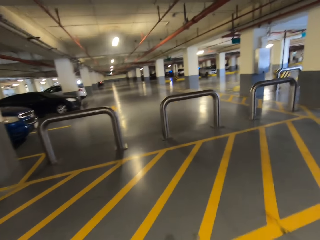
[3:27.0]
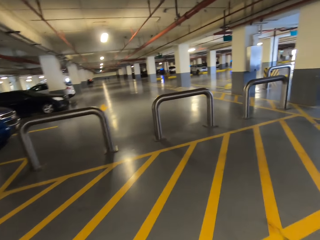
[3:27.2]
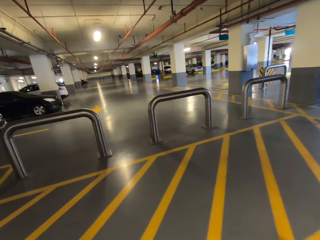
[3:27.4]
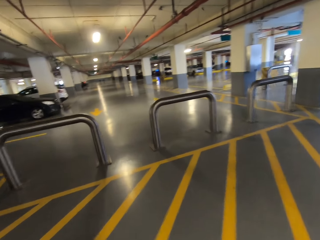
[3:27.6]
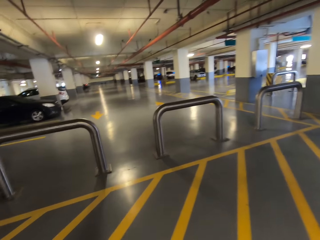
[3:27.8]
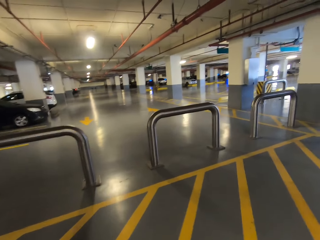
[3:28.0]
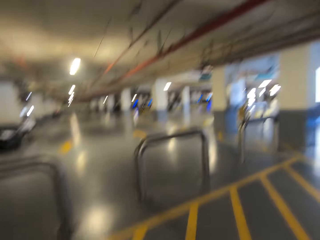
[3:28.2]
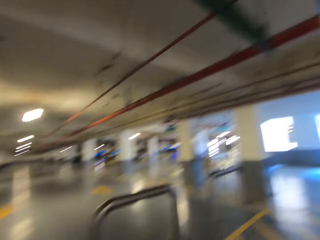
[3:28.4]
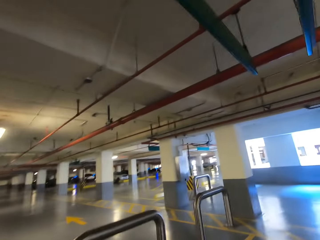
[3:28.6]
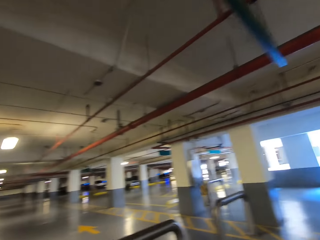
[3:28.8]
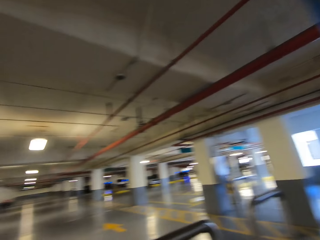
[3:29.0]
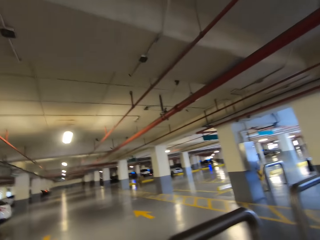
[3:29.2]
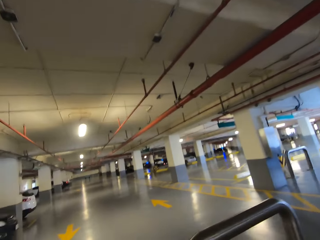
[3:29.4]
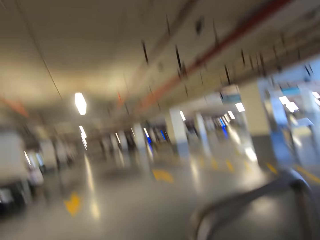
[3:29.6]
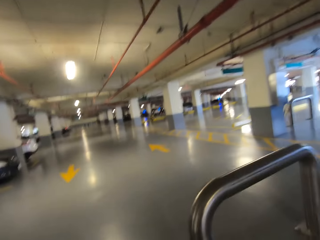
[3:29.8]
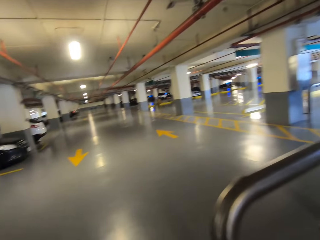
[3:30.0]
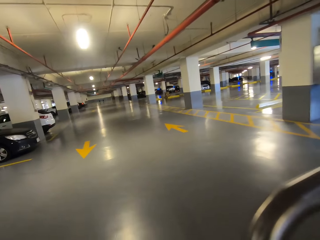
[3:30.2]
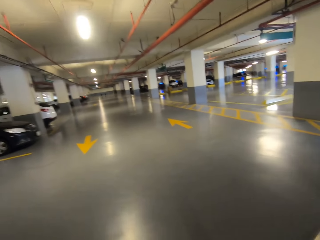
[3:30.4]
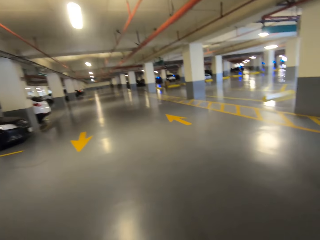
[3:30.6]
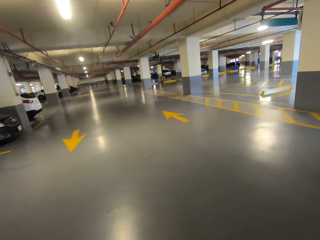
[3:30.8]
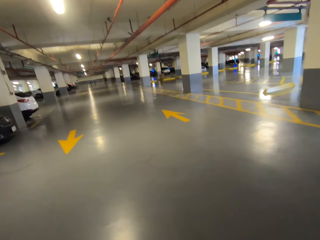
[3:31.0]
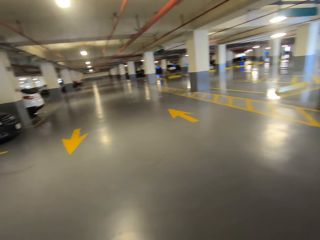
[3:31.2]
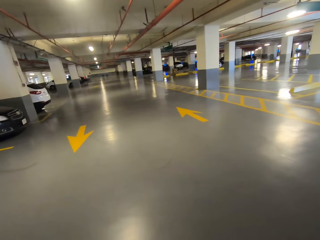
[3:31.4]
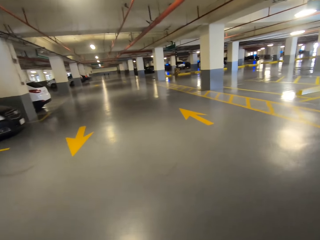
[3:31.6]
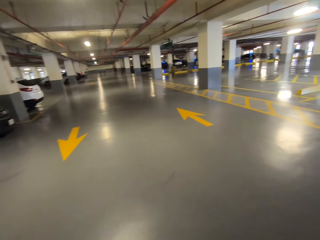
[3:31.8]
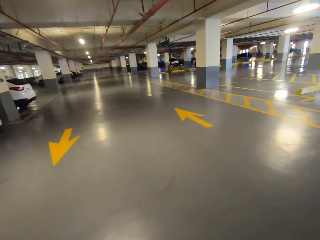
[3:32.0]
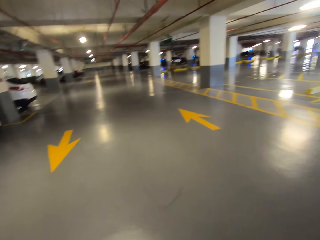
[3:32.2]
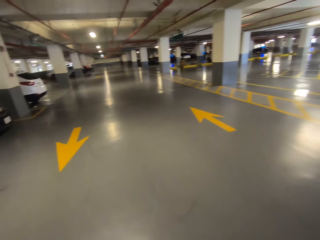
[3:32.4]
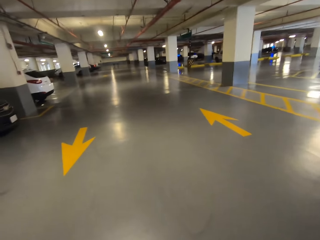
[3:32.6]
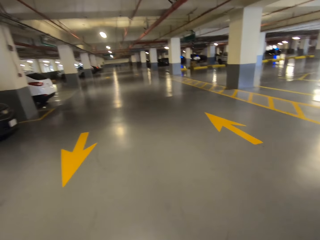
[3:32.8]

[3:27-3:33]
The camera wearer walks around the basement.

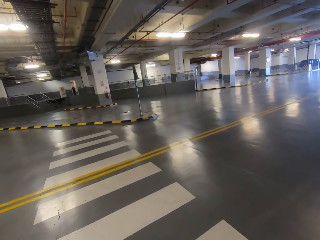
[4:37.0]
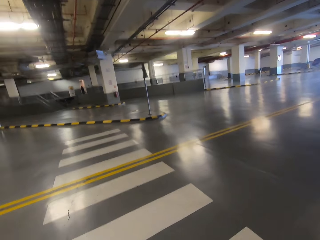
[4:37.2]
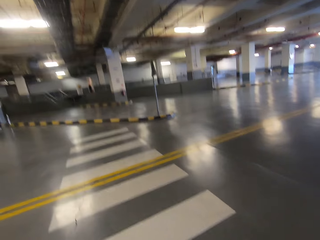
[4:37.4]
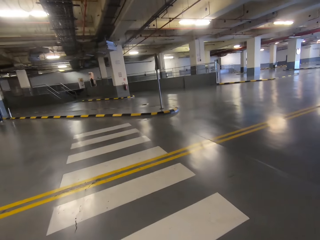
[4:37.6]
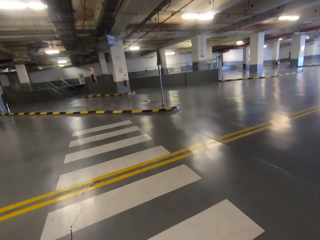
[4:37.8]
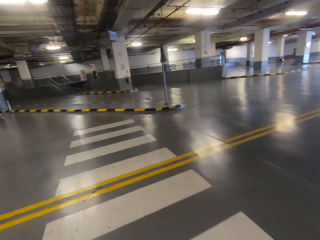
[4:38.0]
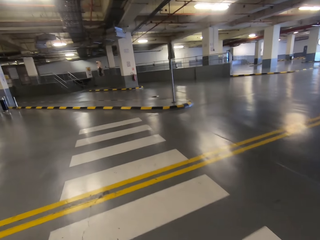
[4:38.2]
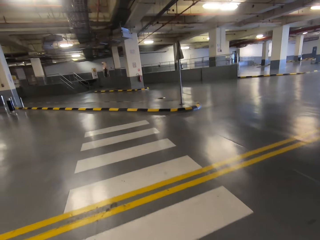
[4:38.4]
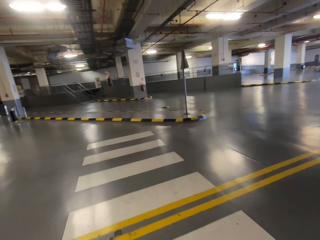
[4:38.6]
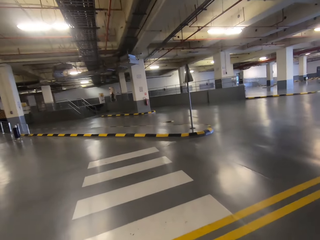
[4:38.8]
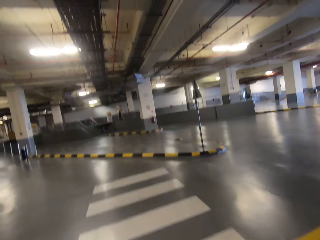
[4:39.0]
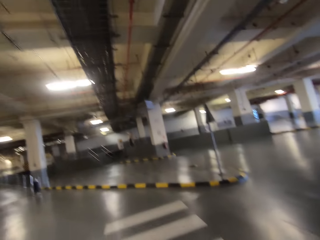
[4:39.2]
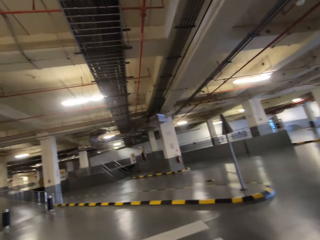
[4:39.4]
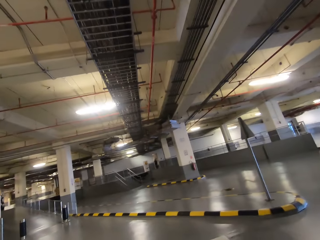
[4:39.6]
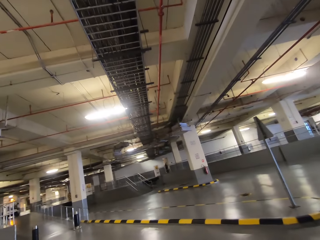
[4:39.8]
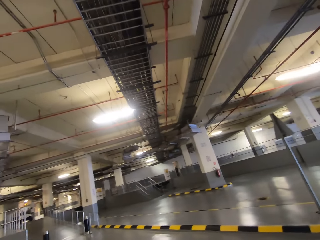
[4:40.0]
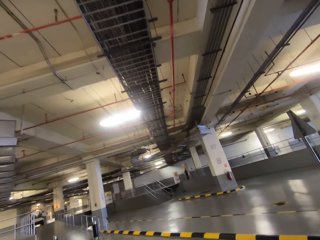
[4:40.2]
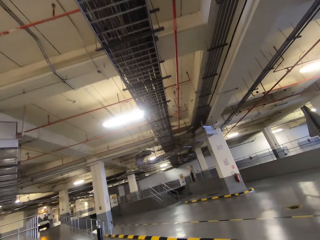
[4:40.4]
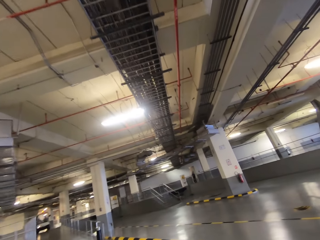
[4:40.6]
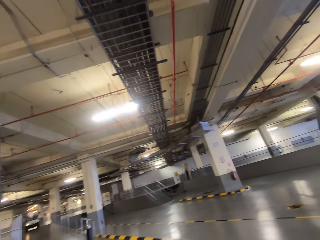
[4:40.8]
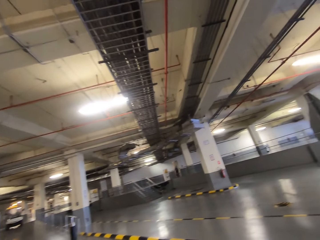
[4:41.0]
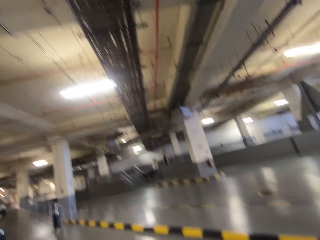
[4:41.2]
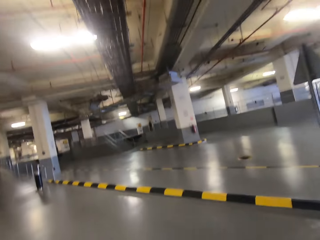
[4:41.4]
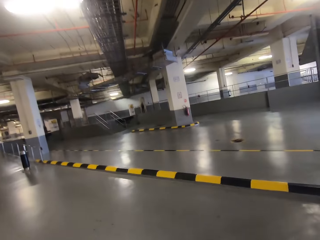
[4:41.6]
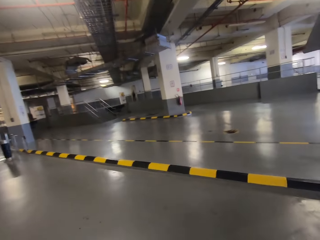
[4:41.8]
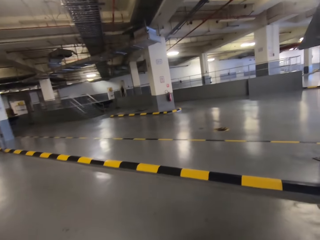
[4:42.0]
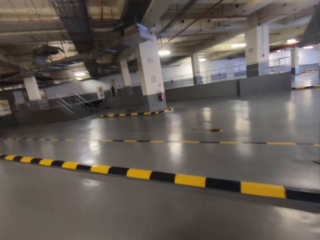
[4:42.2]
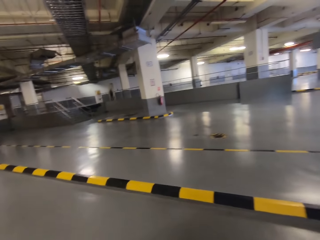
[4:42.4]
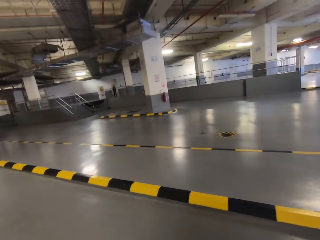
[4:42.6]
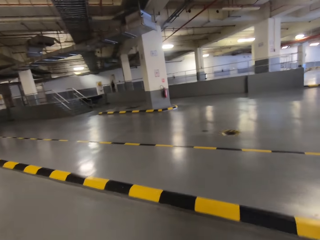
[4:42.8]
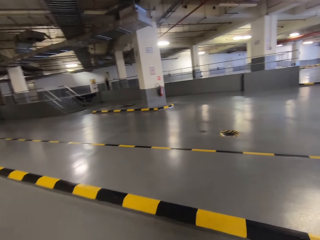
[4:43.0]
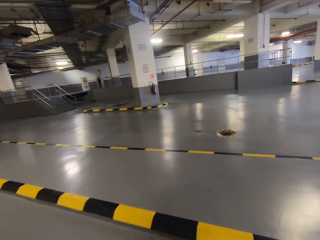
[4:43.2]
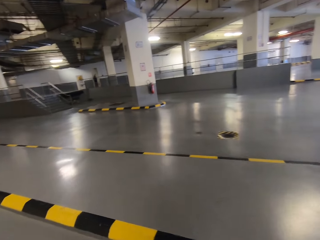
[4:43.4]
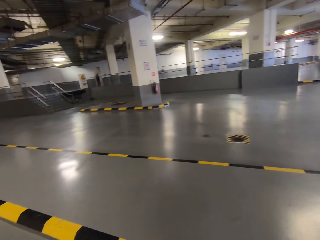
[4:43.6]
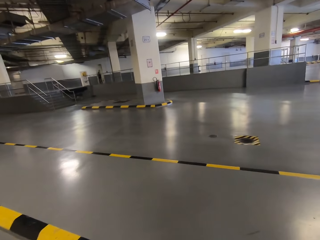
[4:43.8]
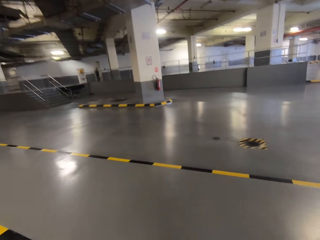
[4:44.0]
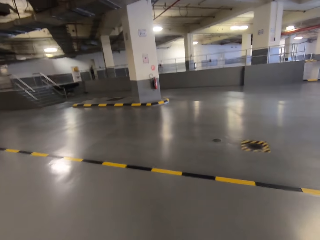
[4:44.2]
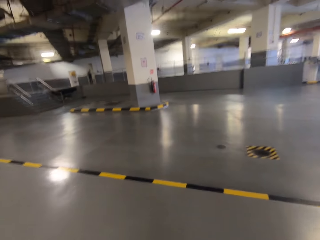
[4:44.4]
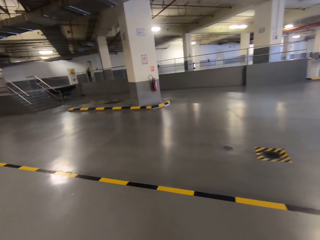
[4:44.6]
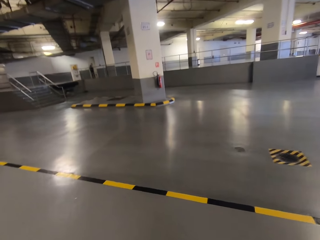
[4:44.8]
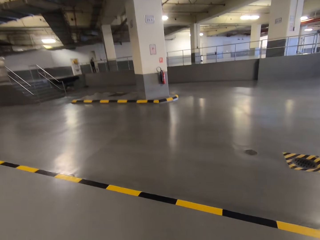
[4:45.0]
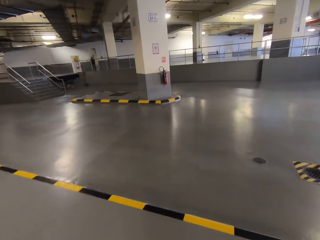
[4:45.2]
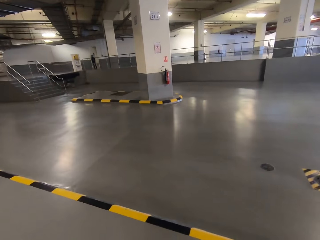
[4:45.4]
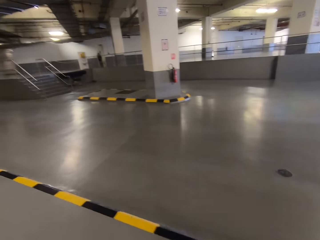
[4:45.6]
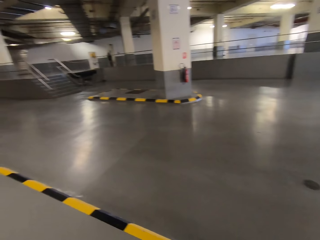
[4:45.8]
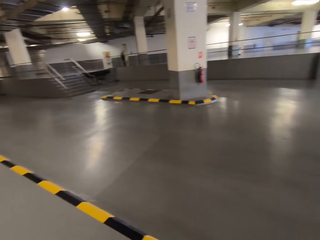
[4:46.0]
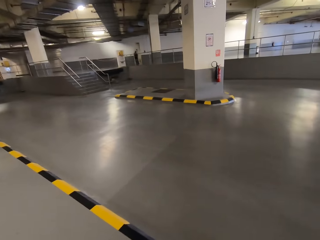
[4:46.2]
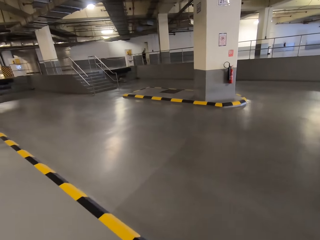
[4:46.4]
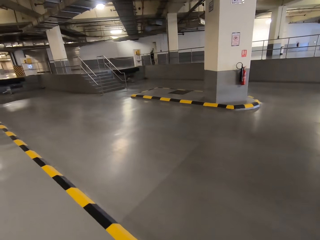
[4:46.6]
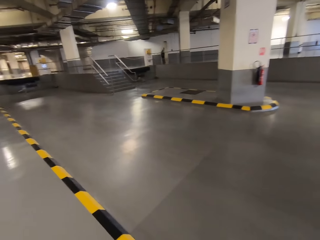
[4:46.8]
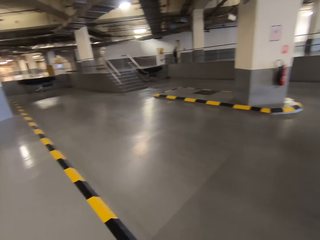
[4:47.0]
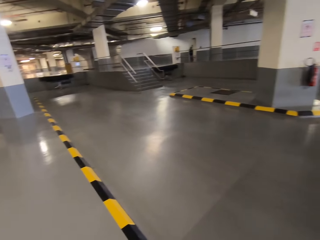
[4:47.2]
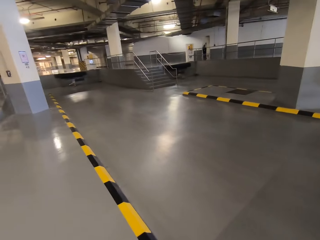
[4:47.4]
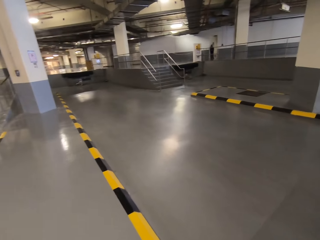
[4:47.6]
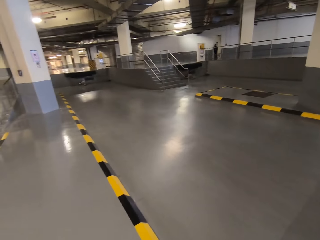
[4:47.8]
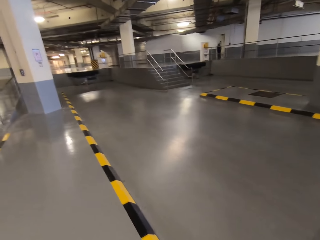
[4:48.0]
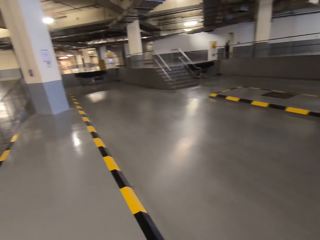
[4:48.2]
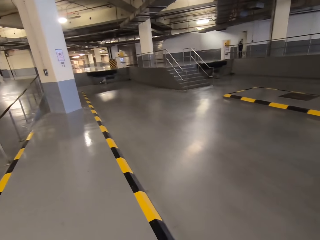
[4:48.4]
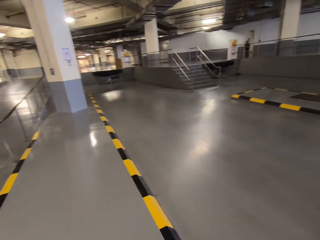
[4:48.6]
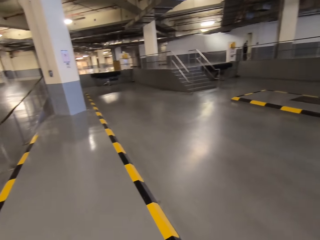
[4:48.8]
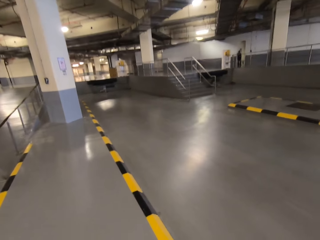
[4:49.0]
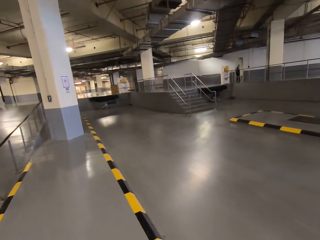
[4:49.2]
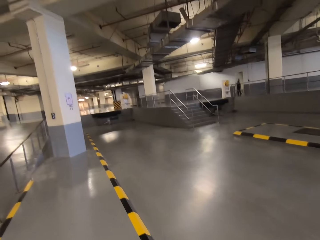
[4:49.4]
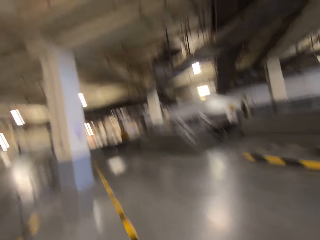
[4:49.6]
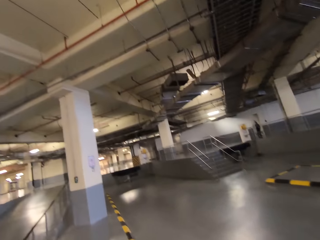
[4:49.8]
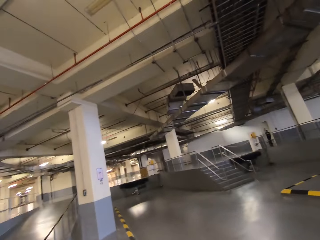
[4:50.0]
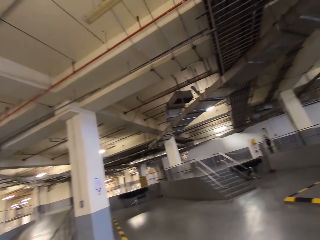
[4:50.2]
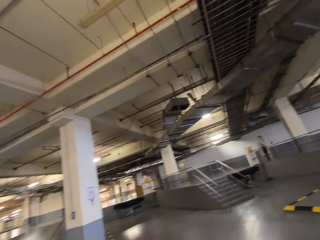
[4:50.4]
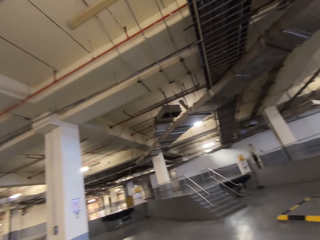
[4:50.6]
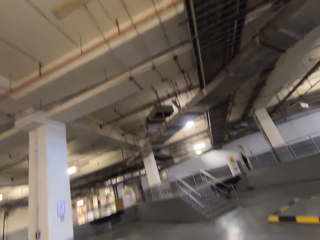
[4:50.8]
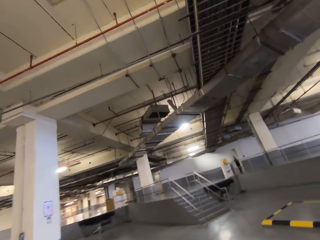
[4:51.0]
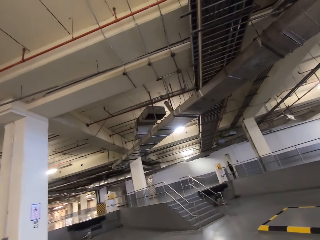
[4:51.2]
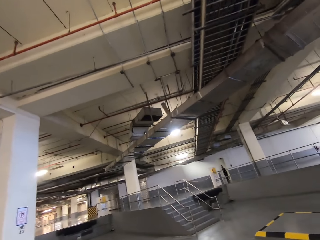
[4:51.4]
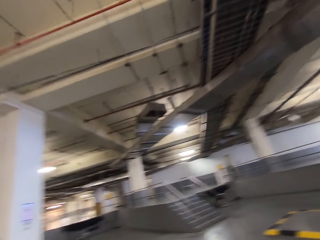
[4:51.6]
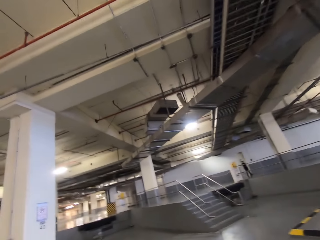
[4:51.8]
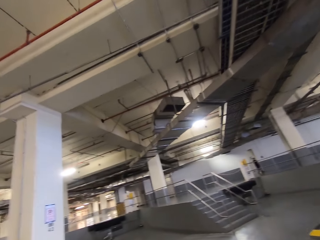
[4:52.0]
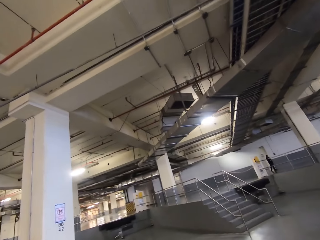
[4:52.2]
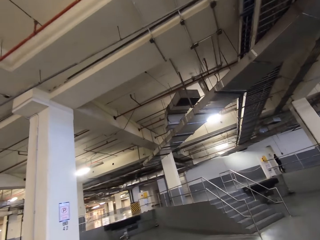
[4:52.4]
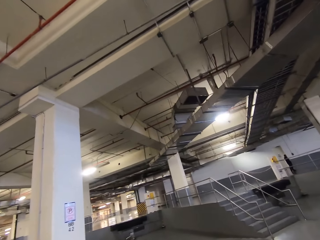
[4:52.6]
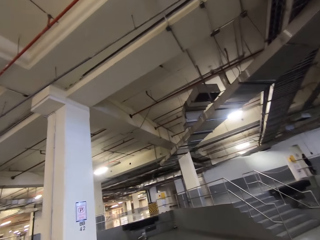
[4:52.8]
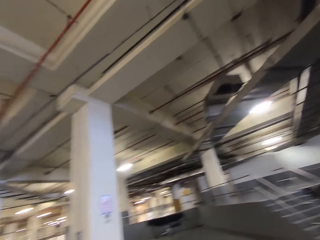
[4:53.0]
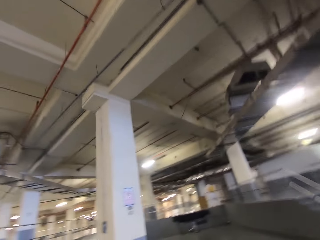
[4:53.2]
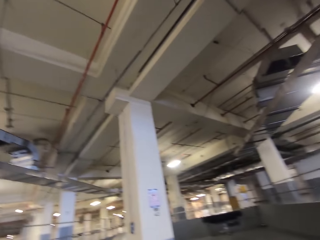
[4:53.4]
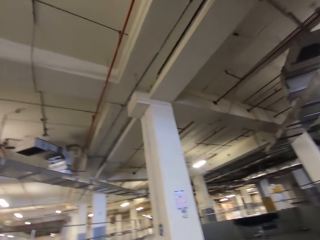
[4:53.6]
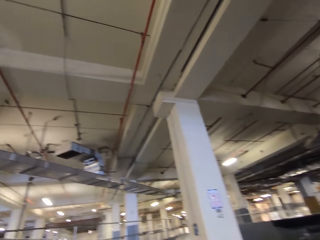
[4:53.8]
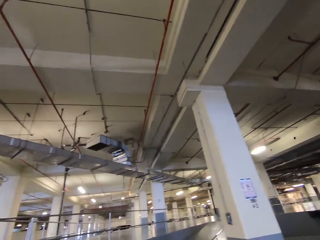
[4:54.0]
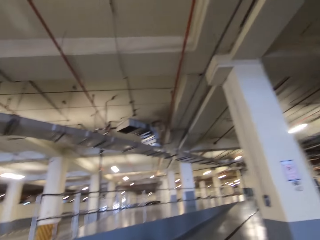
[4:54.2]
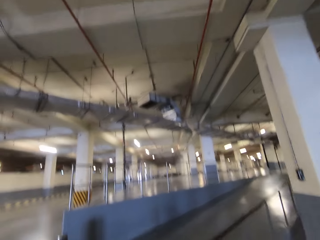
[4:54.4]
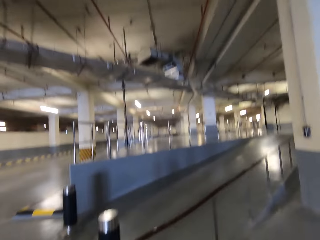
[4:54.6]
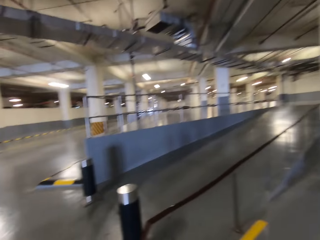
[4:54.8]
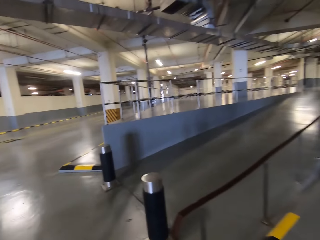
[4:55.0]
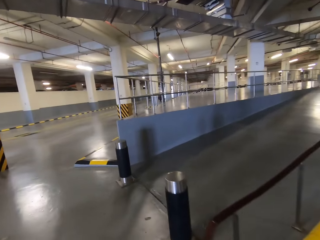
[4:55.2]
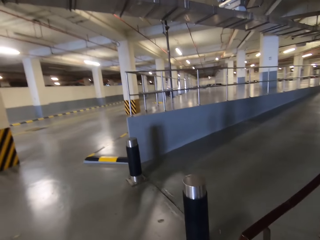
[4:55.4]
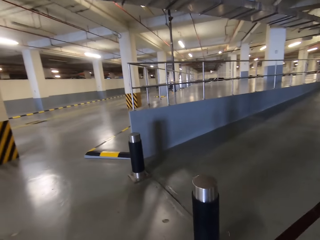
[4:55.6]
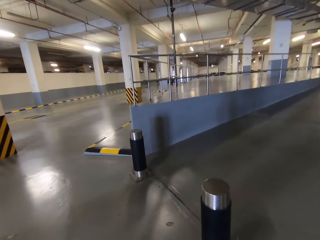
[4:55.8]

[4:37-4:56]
The camera wearer crosses the zebra crossing.
